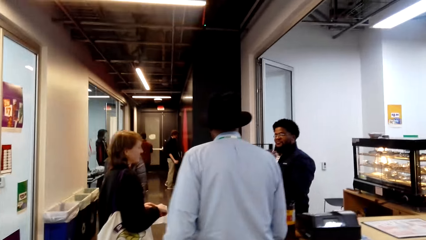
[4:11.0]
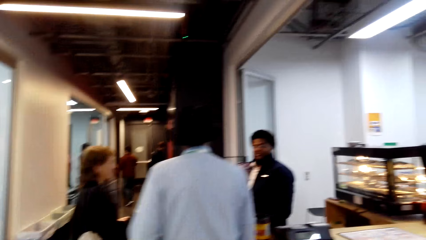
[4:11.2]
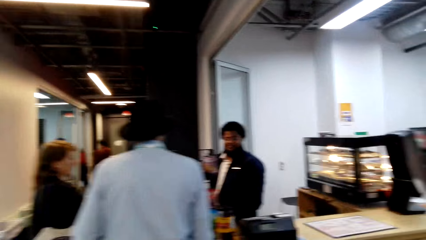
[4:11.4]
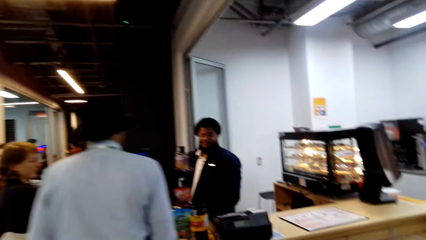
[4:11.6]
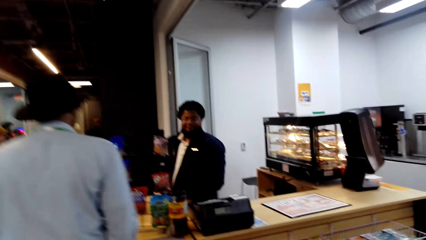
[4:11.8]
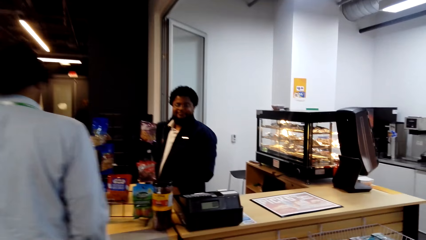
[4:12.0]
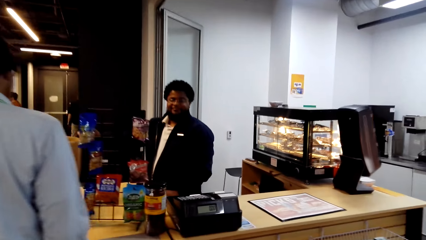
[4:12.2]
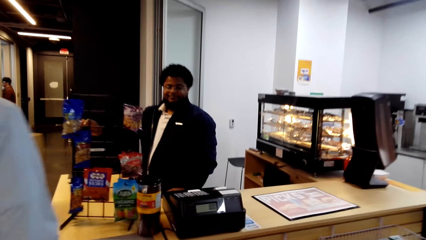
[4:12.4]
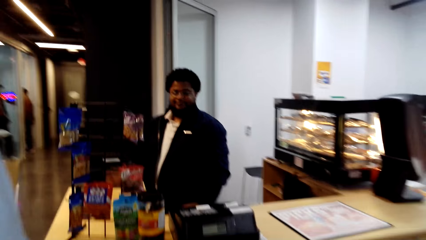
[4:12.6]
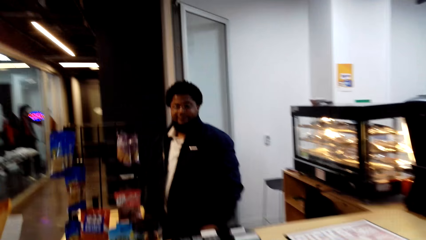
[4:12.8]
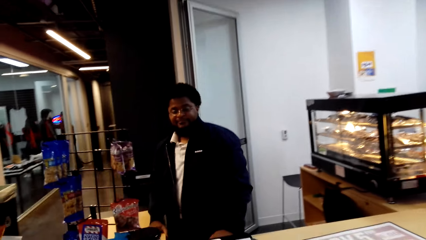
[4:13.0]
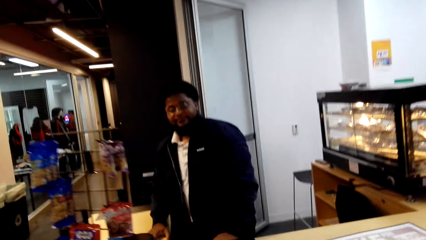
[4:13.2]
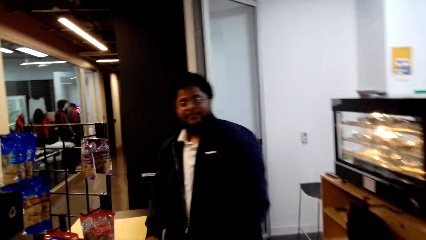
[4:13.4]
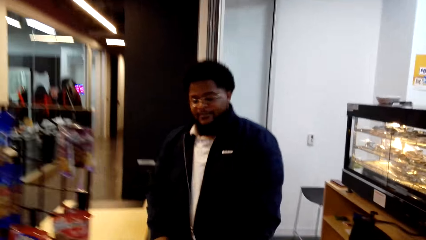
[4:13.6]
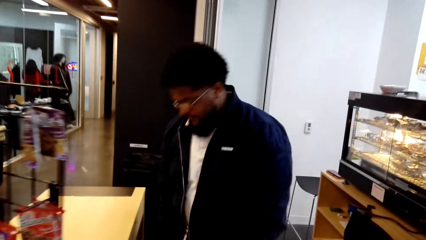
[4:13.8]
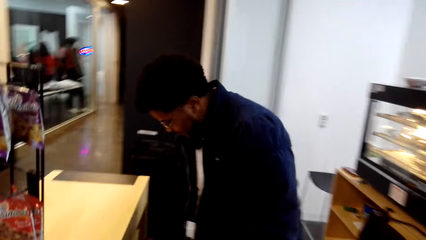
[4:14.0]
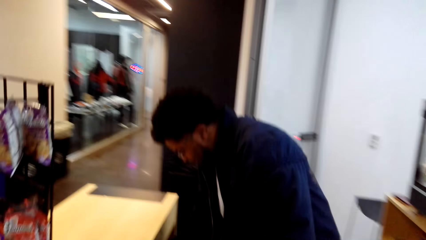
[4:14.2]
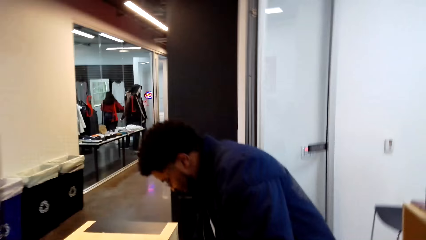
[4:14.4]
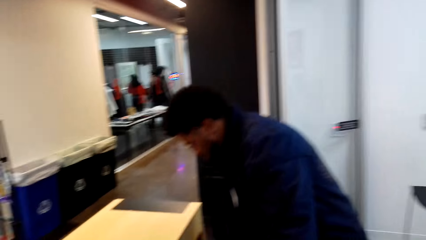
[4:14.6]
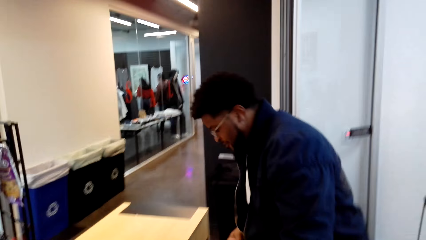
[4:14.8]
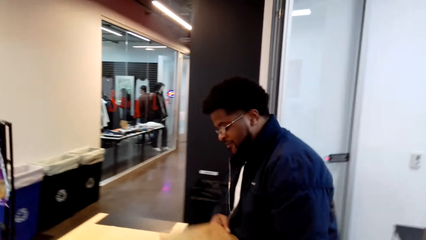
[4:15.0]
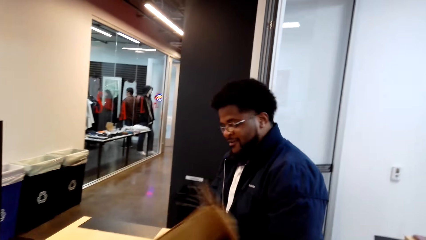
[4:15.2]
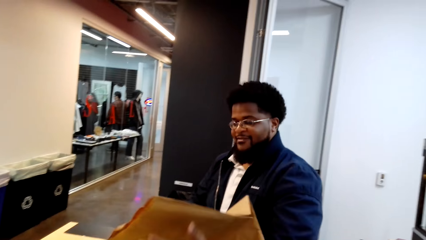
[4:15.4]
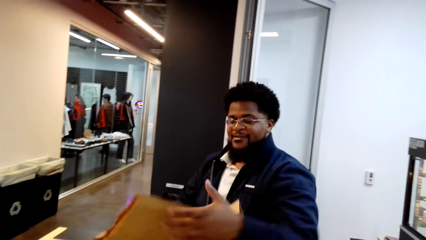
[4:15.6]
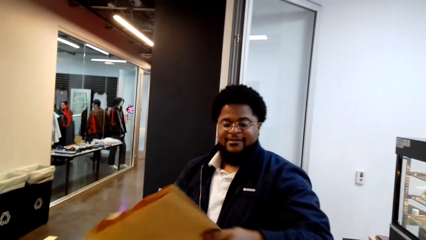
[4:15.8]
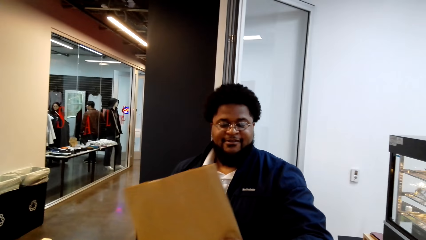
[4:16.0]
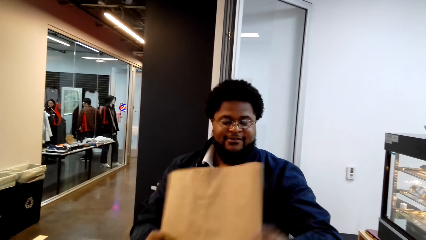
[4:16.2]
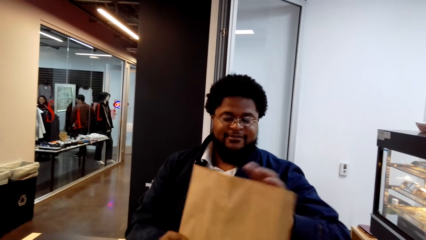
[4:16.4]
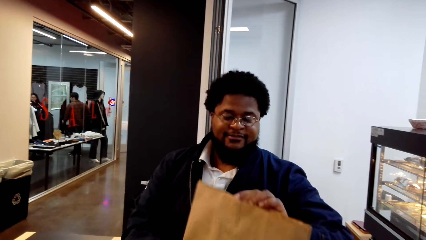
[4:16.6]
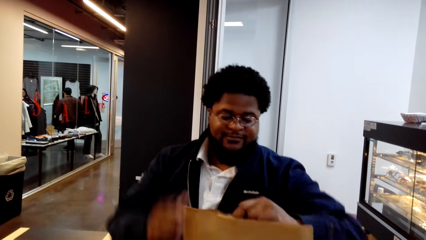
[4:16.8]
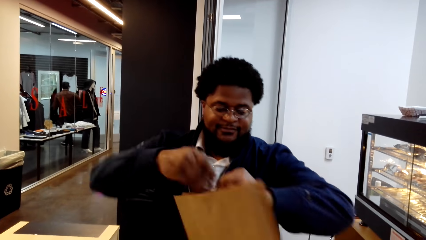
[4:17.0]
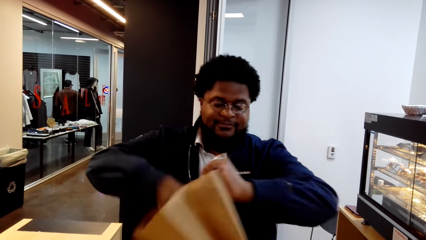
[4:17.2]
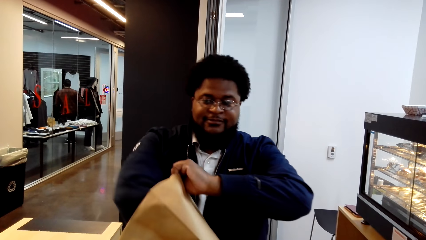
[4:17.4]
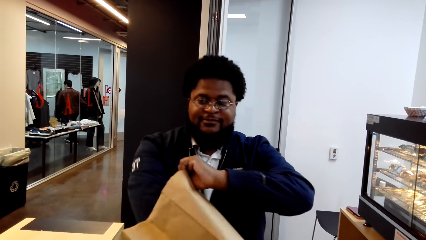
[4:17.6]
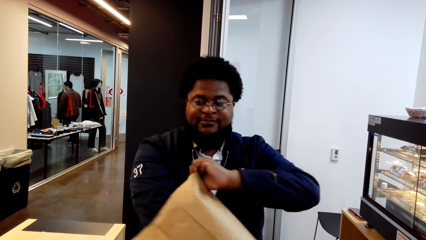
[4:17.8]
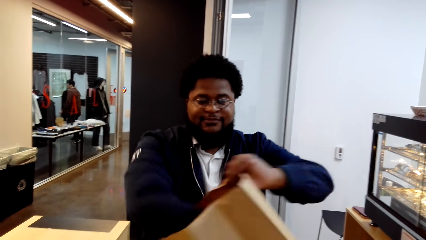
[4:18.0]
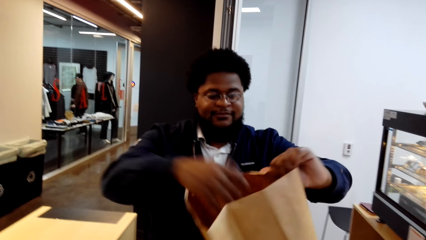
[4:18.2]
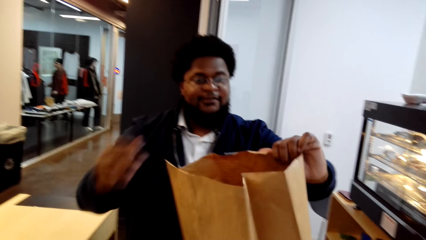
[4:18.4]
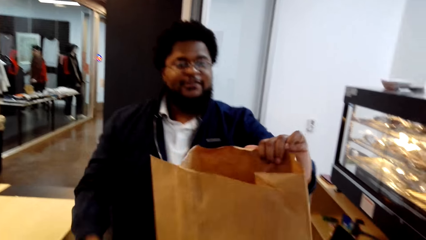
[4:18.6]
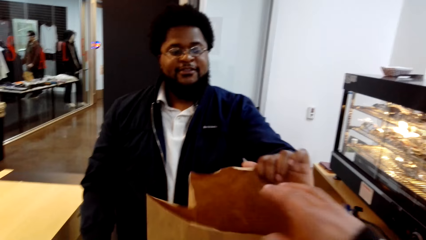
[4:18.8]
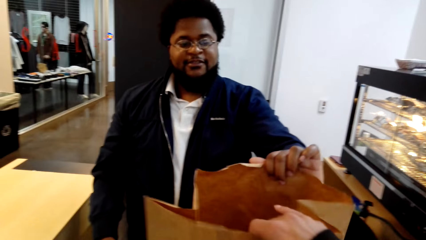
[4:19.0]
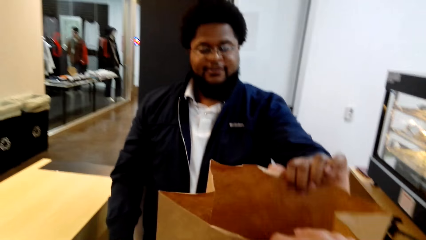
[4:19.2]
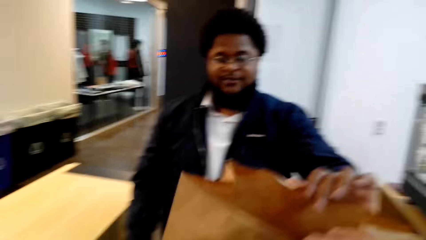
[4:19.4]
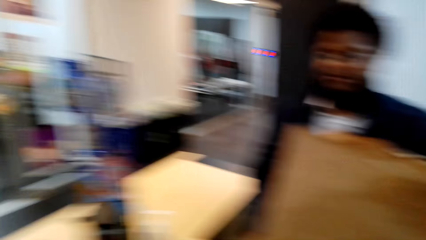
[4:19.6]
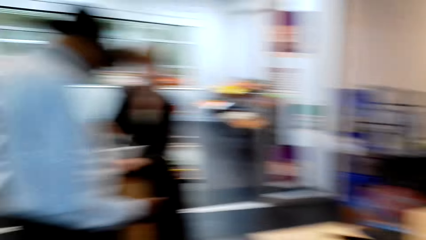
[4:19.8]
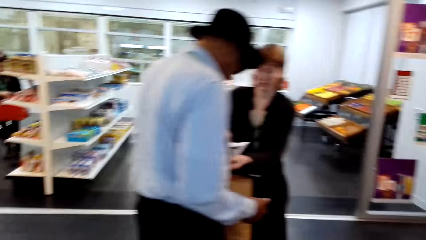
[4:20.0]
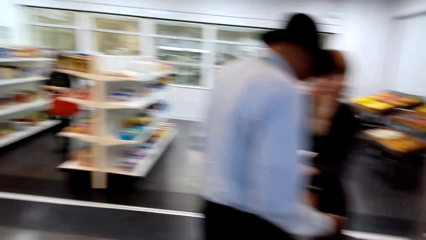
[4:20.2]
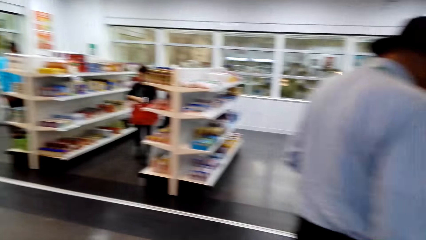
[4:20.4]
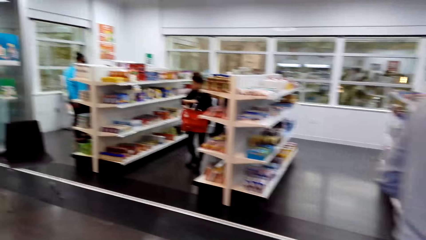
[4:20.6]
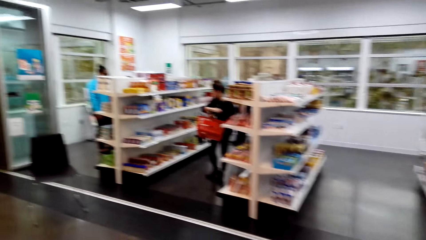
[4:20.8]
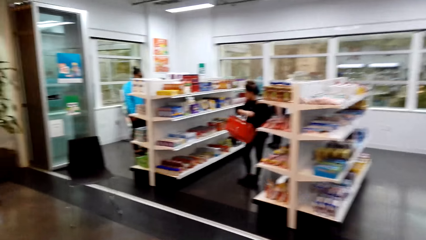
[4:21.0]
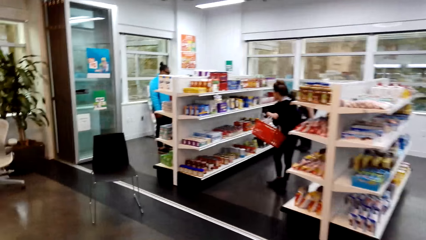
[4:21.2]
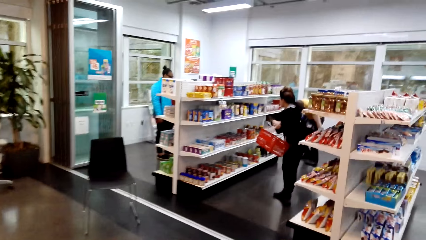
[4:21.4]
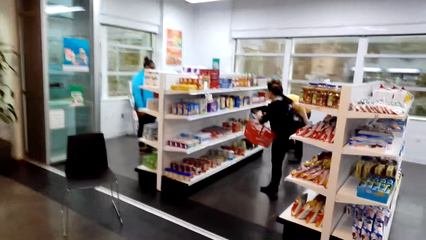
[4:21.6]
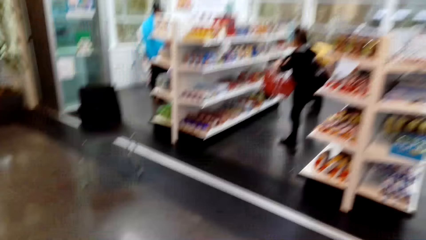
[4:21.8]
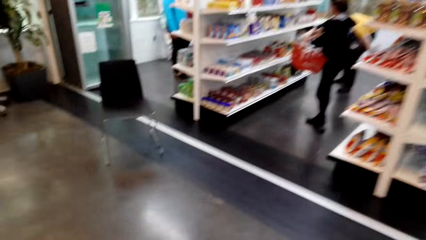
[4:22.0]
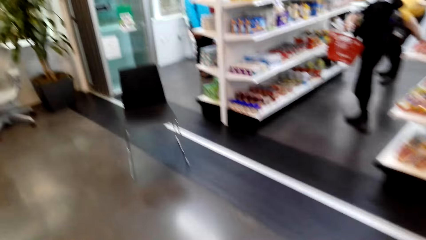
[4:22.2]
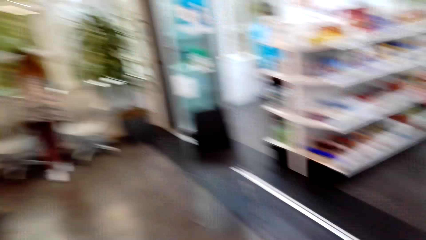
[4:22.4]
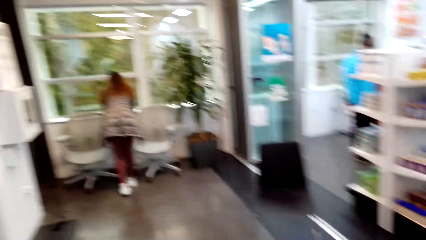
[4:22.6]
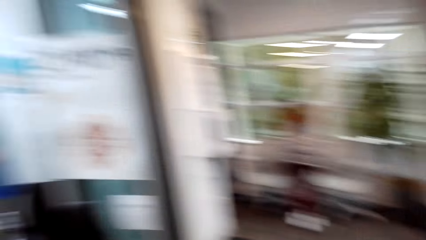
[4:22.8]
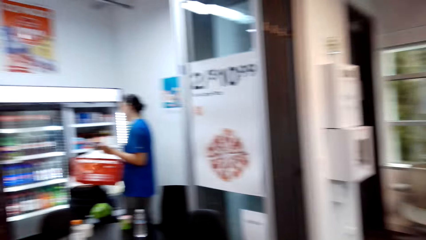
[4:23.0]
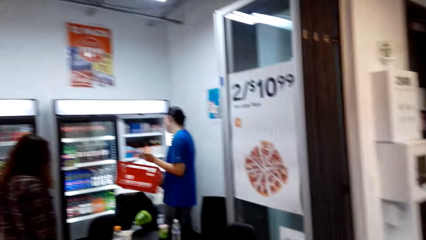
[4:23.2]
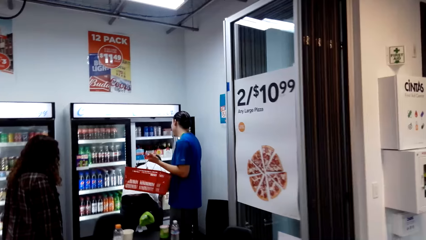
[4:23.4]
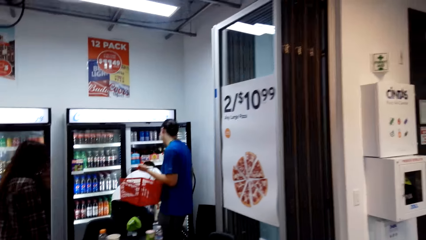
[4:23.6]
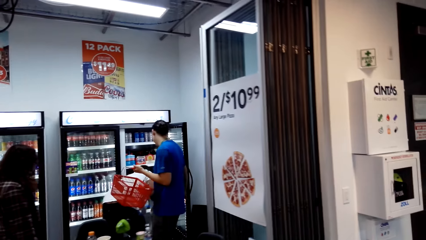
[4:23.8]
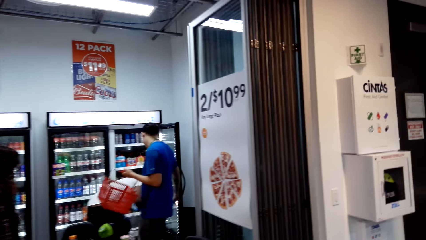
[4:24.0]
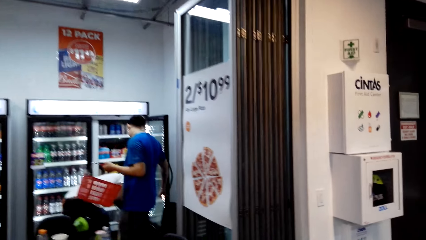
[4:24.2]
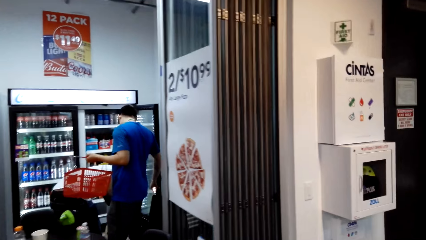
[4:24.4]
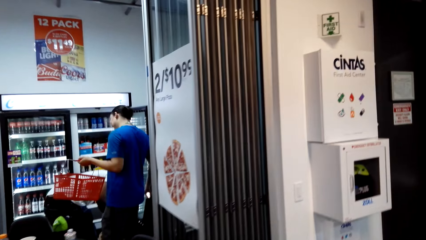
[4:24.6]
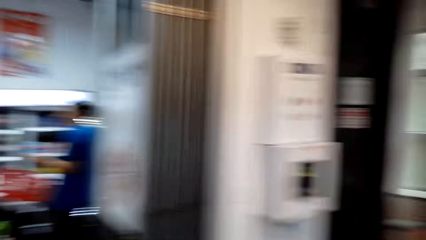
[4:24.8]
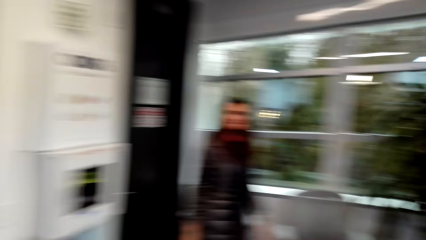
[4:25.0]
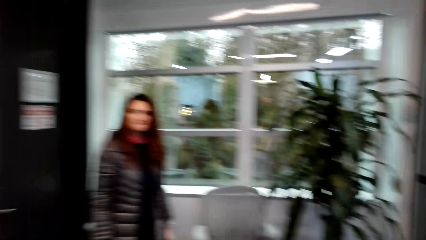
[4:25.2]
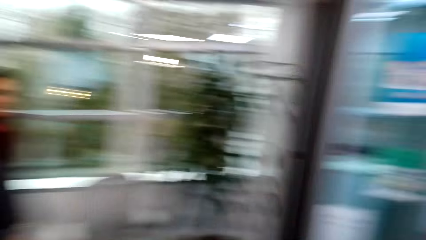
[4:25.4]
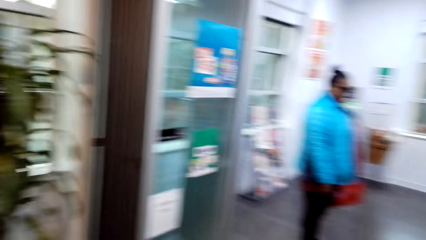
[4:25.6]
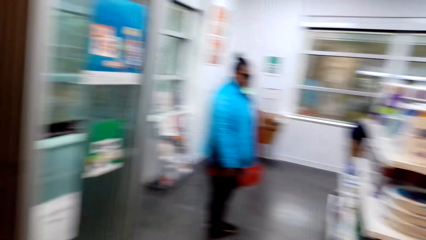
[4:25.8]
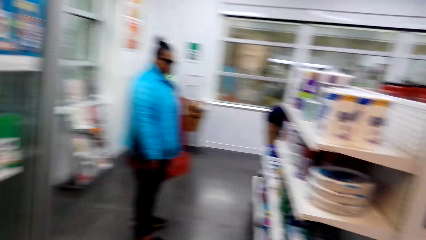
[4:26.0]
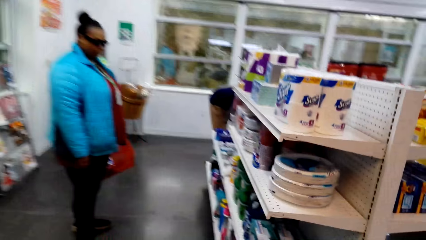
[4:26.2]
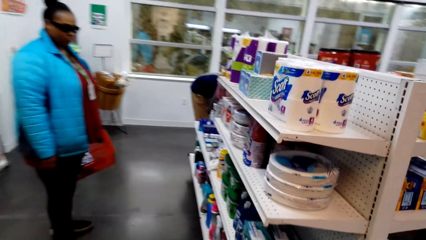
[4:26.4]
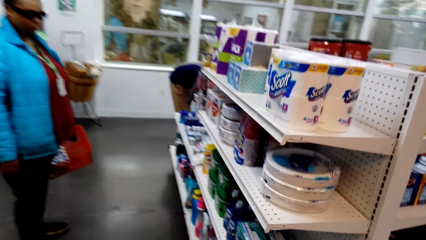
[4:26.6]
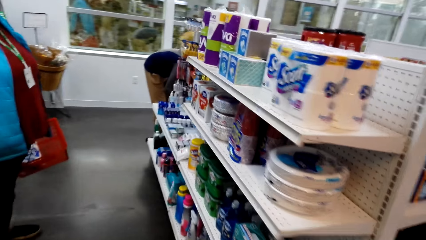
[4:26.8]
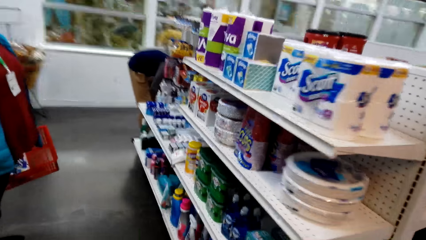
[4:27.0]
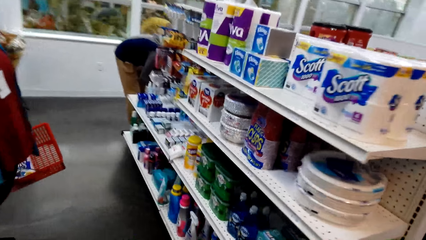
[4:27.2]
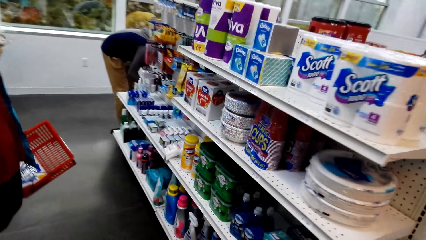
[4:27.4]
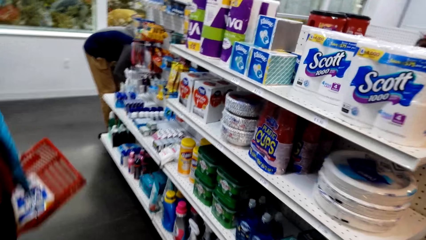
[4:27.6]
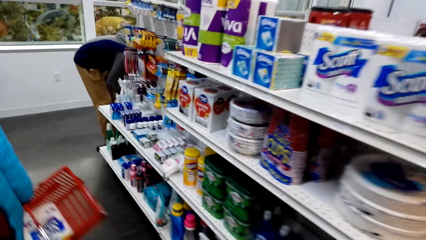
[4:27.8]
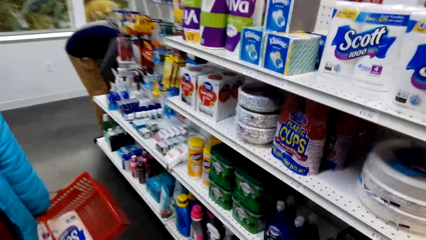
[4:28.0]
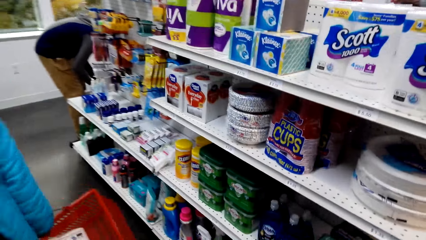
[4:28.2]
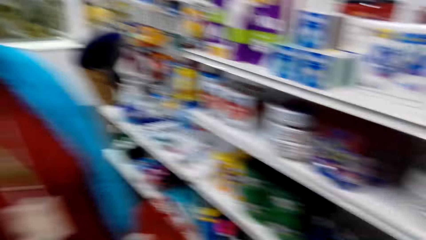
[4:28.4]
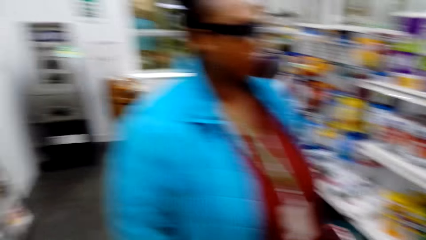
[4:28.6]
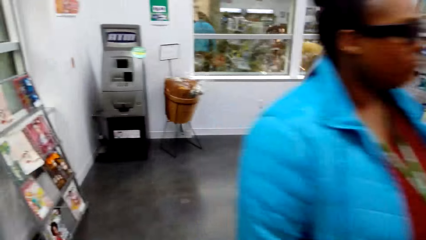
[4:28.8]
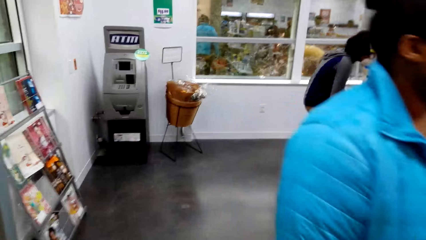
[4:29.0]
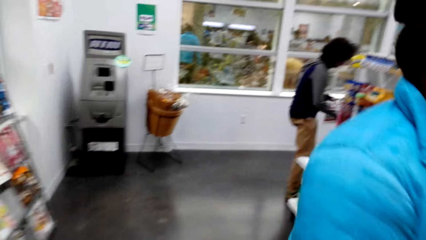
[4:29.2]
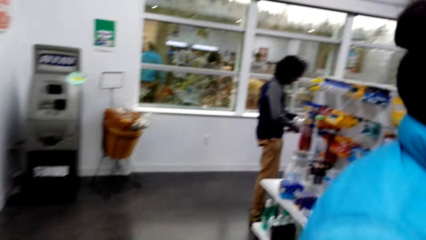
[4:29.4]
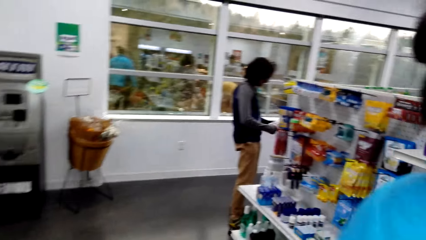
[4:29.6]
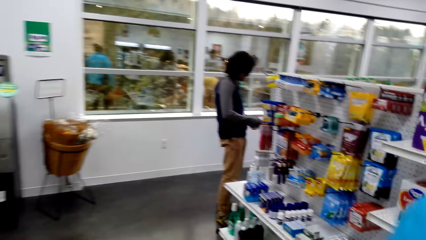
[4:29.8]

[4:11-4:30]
The camera wearer converses. A man takes the bag. The man opens the bag. The camera wearer takes the bag. They turn around. They walk towards the shelf.
